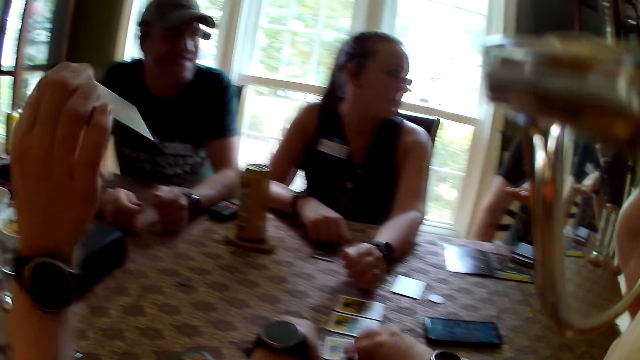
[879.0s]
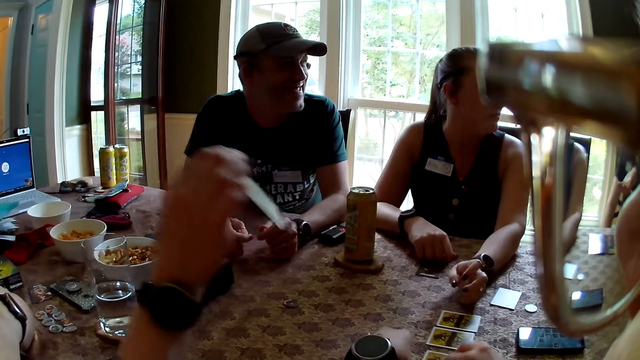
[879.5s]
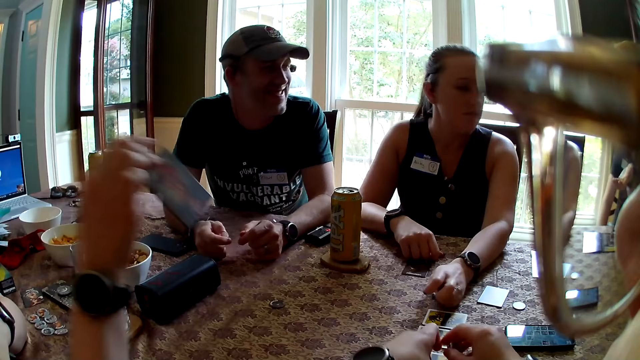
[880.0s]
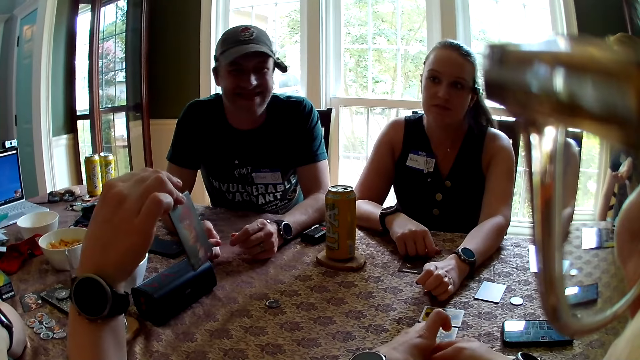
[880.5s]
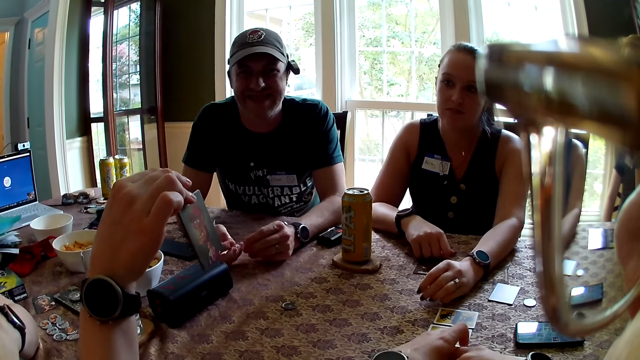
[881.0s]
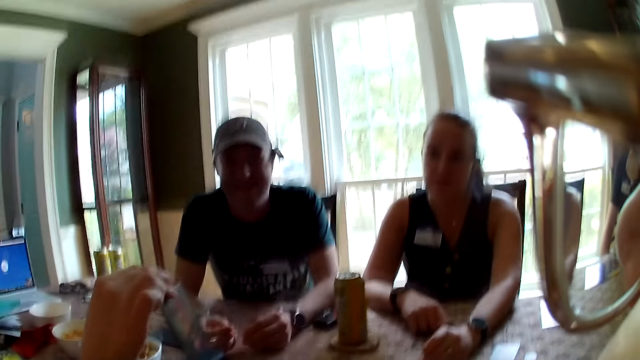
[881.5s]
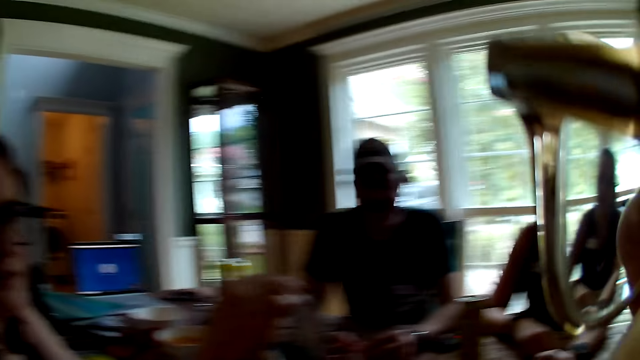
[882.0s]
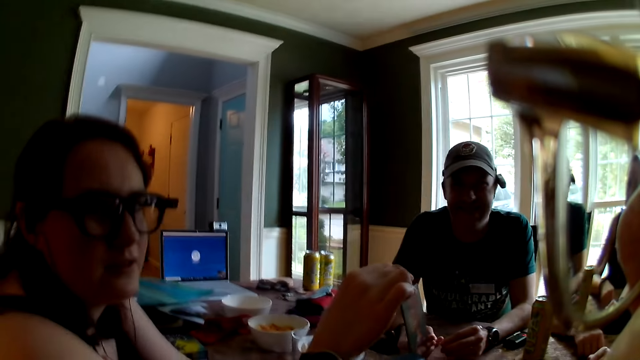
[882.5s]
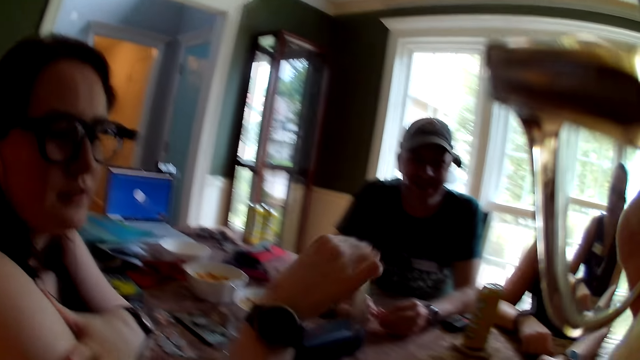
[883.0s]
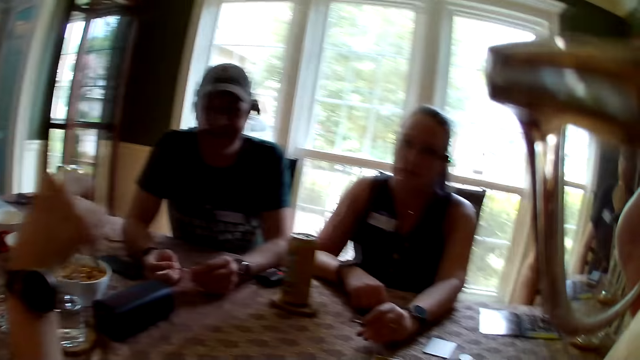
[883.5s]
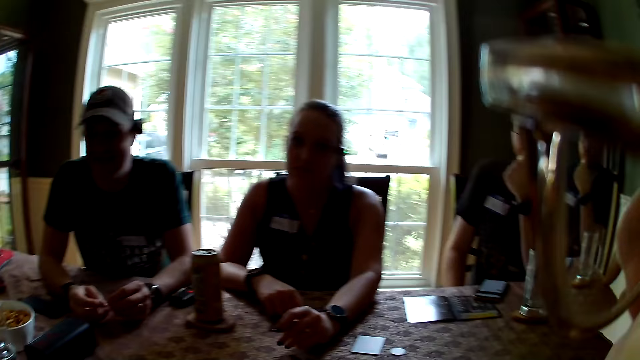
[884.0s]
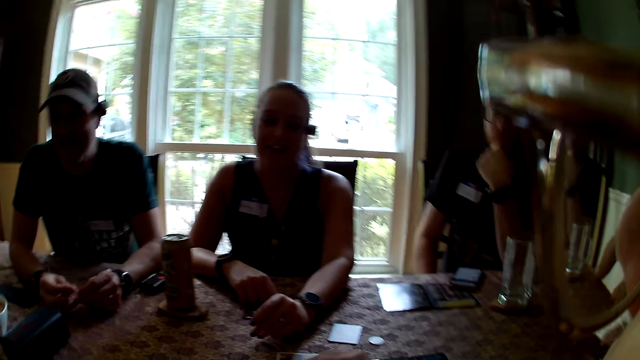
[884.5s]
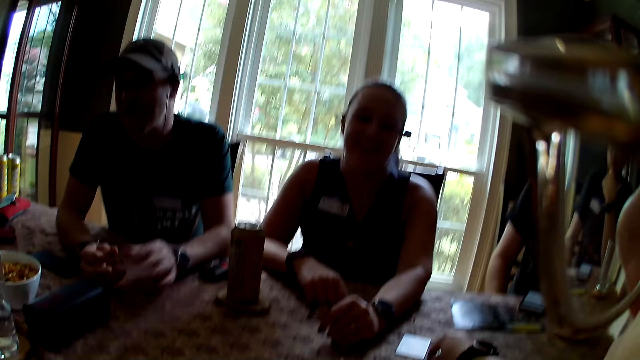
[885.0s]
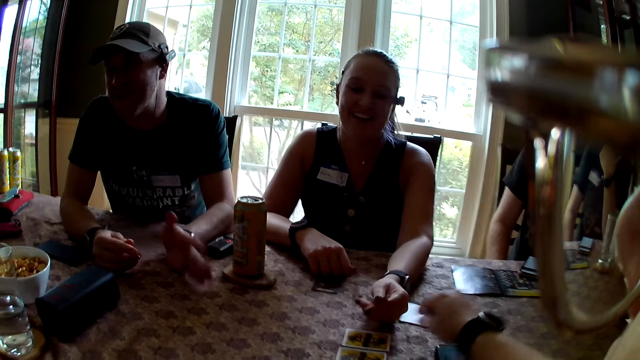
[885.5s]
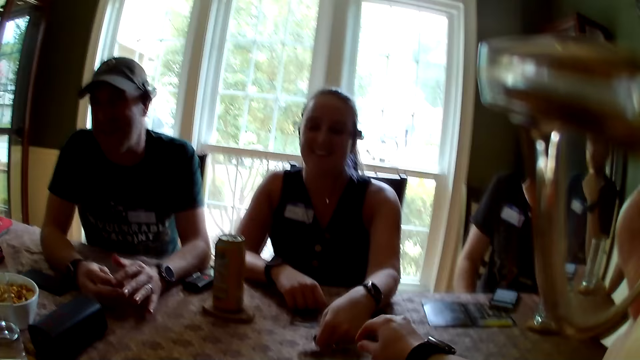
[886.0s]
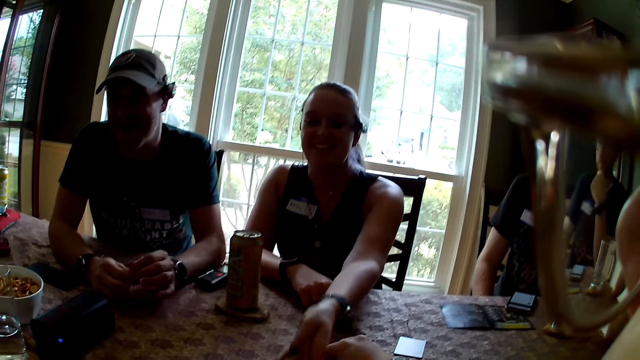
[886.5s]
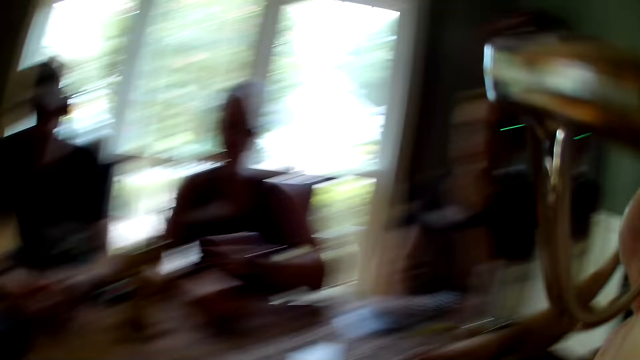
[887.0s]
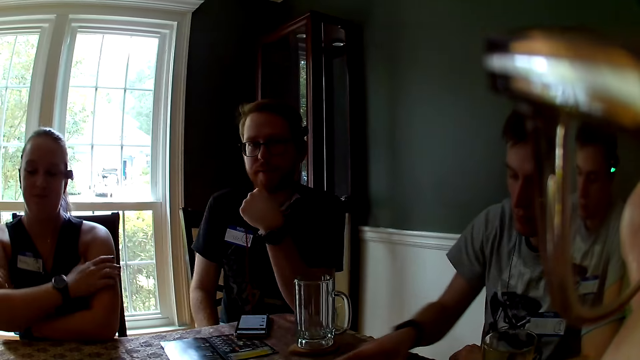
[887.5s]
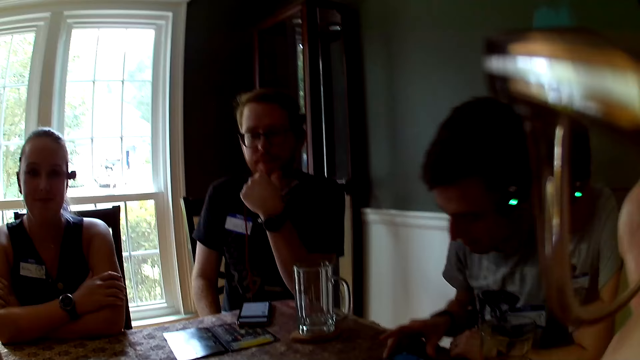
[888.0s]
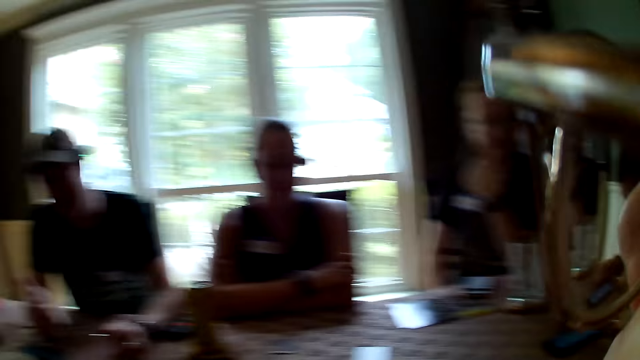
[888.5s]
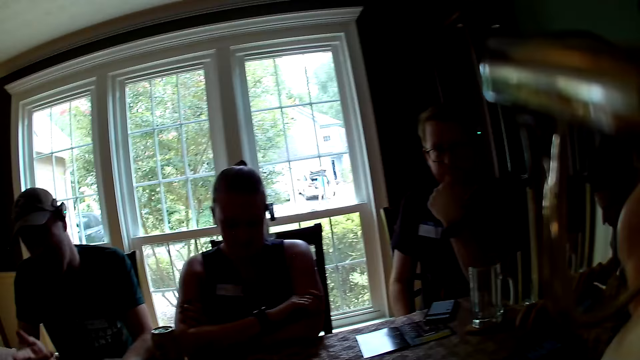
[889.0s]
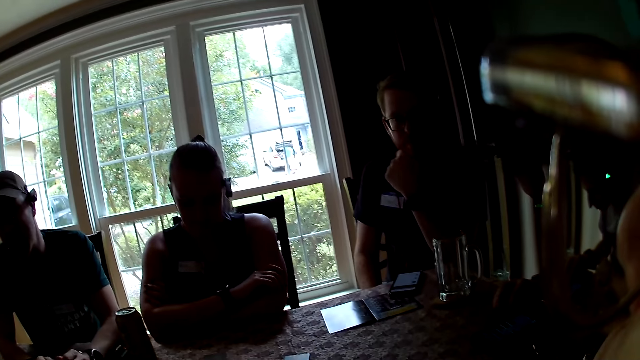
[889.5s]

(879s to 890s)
A woman picks up a playing card. The camera wearer converses with the group of people. The woman interacts with the camera wearer. The woman drops the token on the table with her left hand. A man picks up the phone from the table with his right hand.

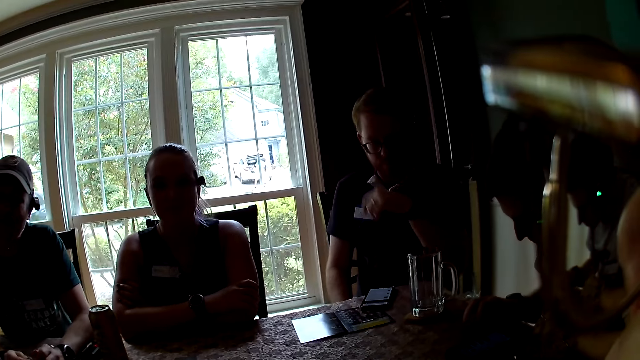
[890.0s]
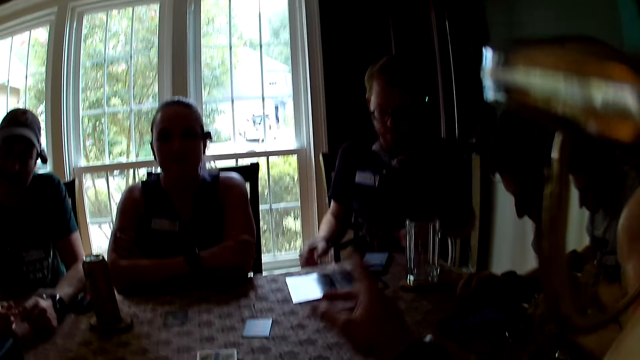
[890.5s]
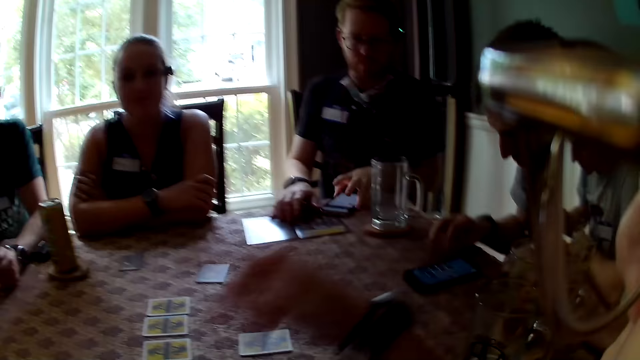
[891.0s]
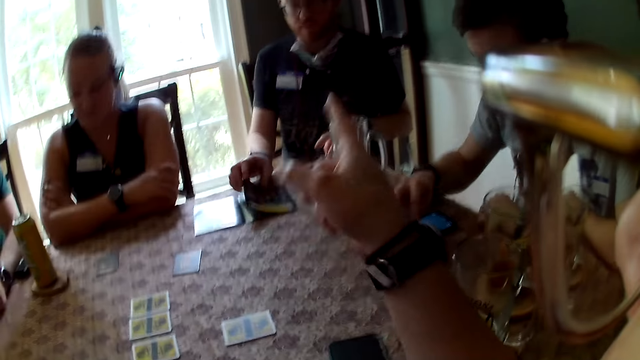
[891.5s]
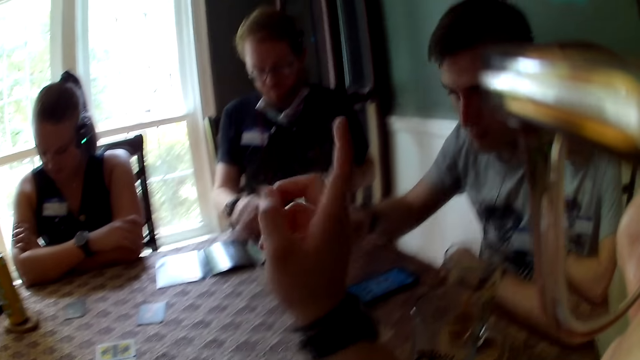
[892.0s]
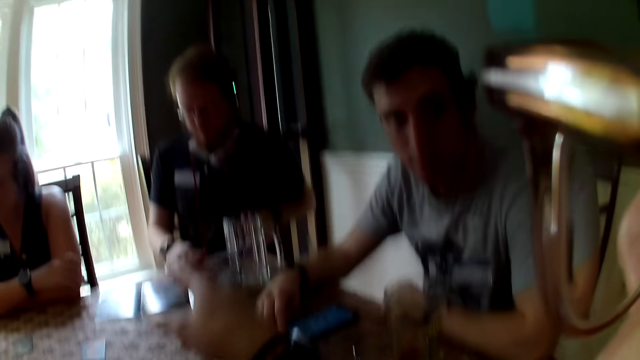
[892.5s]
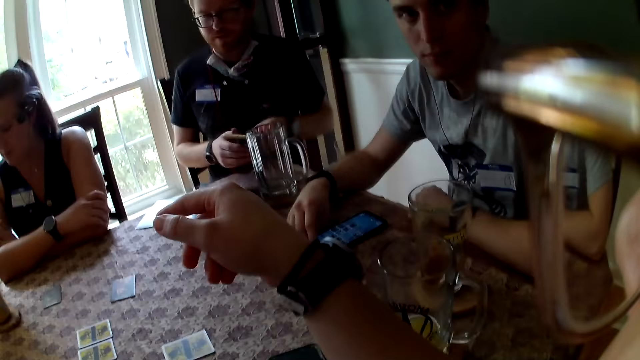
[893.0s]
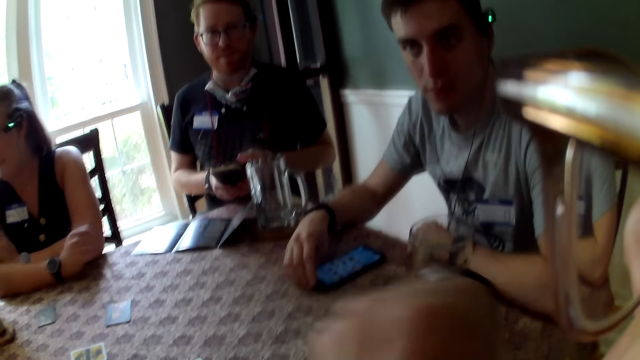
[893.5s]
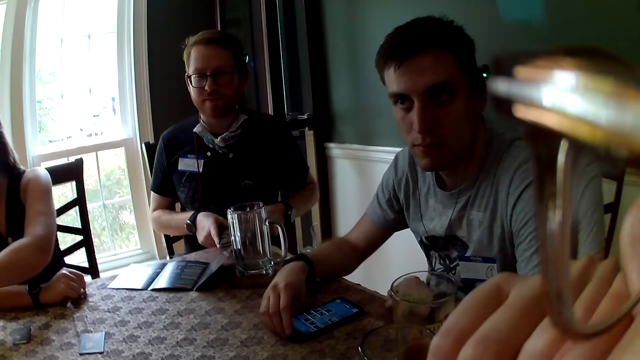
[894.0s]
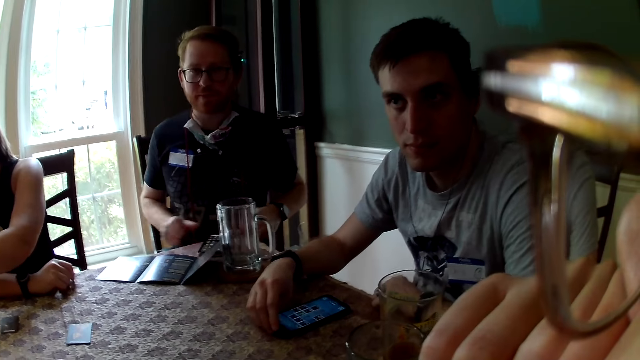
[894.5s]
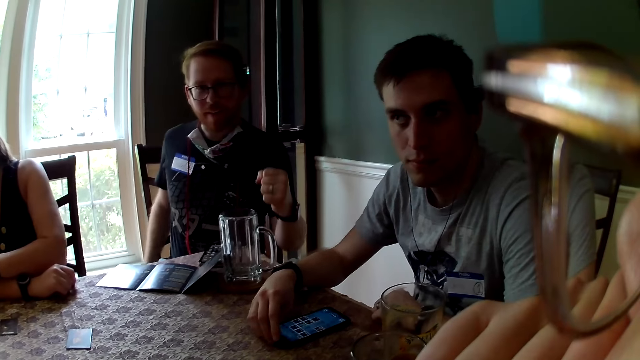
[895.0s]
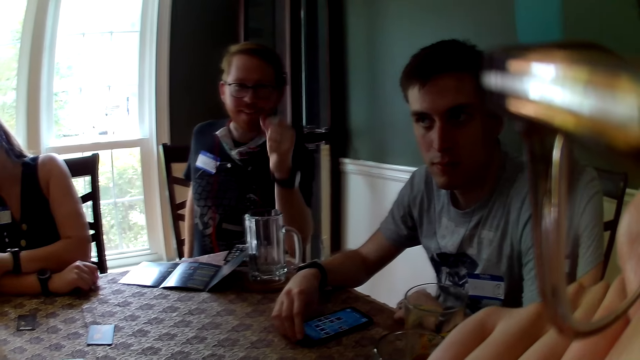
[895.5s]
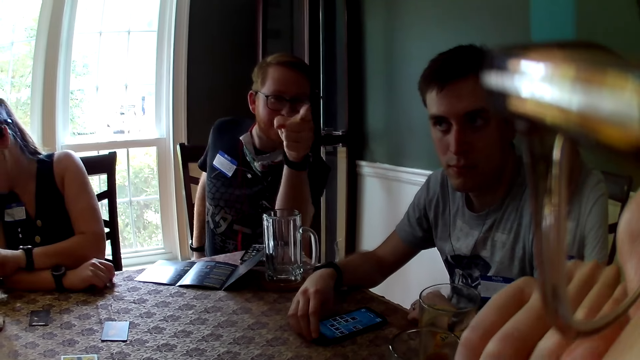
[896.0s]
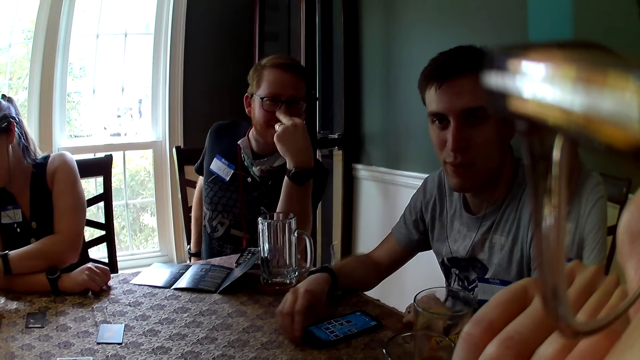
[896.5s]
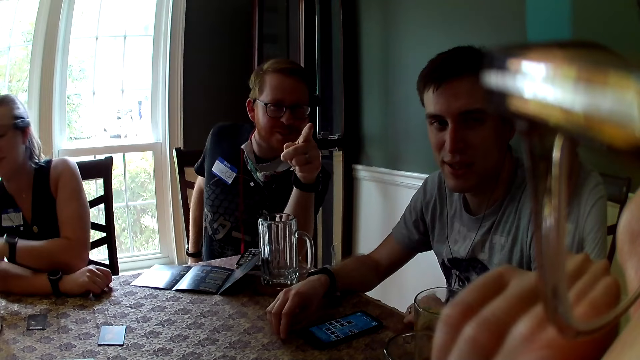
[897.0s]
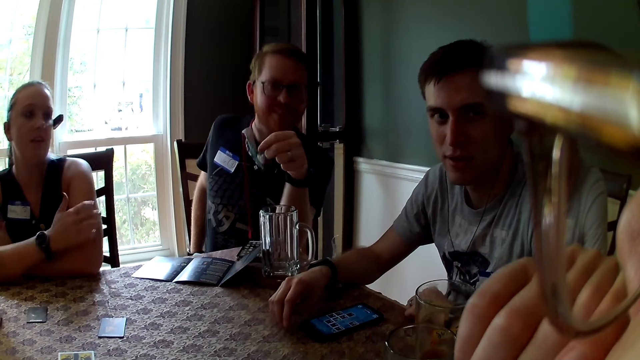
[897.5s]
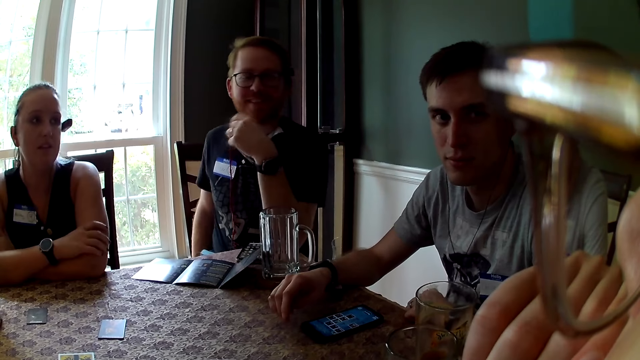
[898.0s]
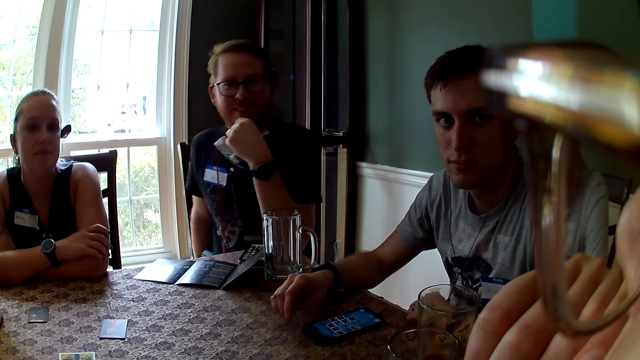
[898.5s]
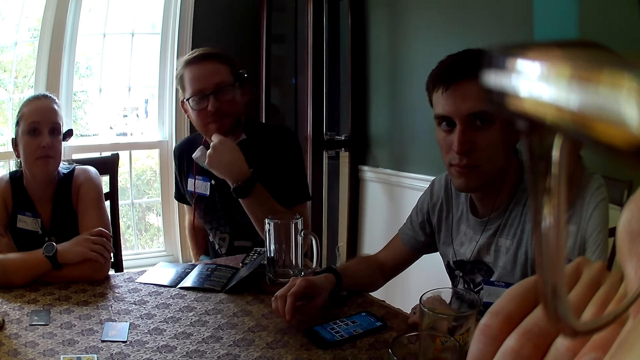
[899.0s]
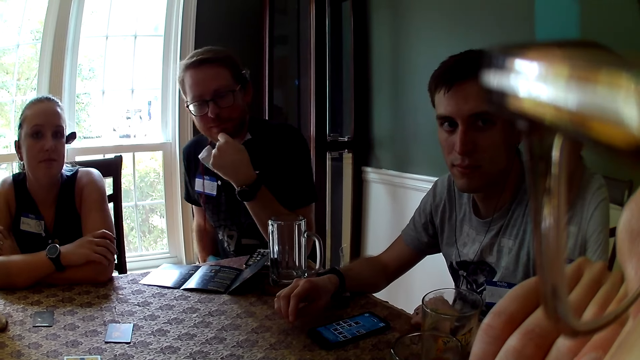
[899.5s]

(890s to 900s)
The camera wearer interacts with a man. She points at the man with her right hand. The man holds the phone with both hands. The man drops the phone with both hands. The man points at the camera wearer with his left hand.
